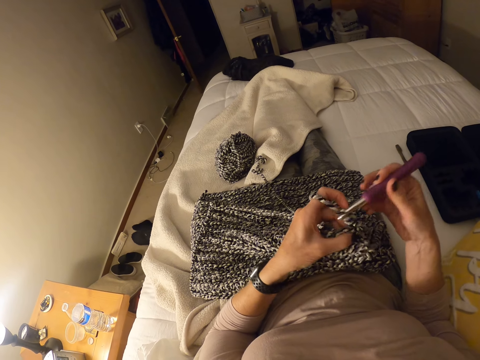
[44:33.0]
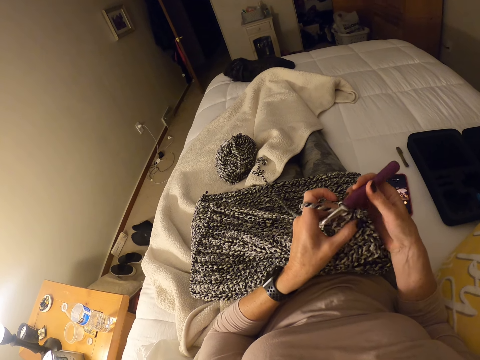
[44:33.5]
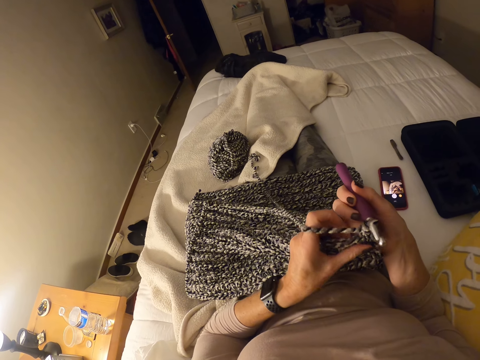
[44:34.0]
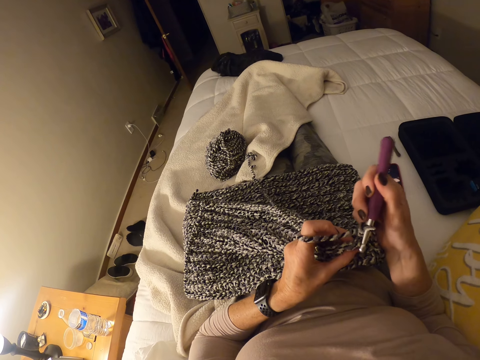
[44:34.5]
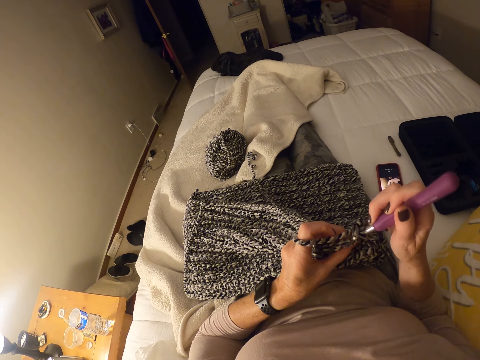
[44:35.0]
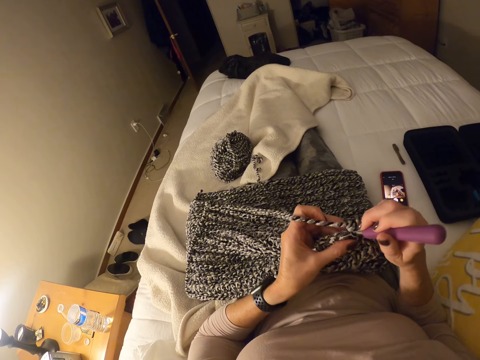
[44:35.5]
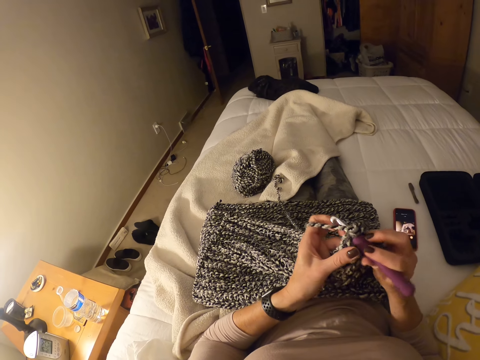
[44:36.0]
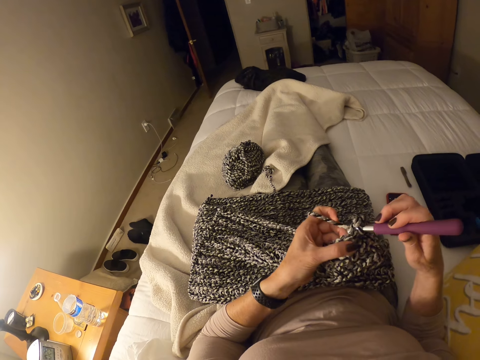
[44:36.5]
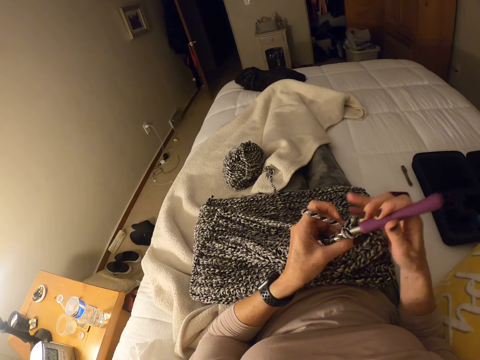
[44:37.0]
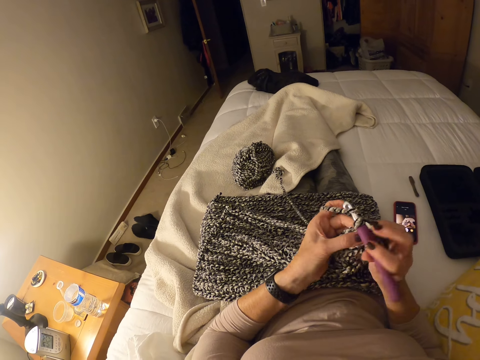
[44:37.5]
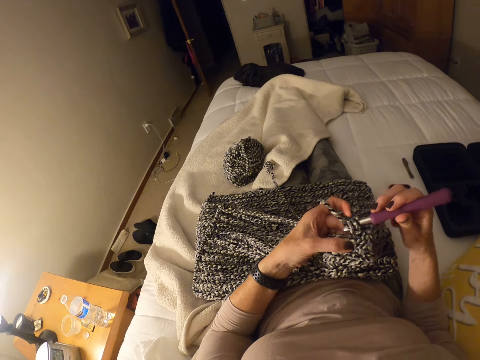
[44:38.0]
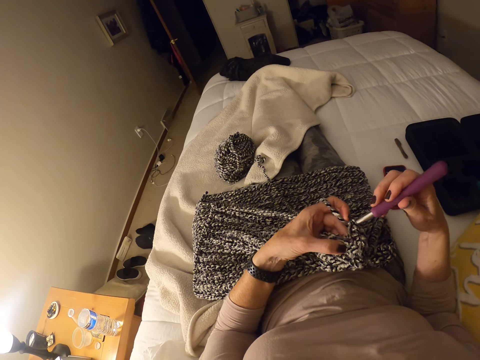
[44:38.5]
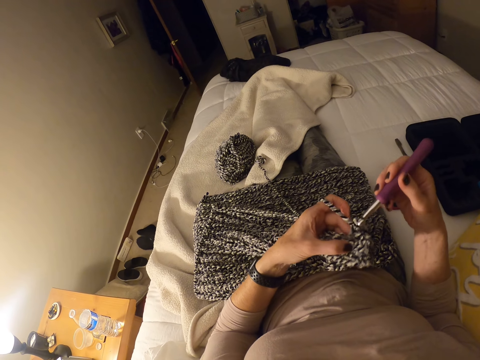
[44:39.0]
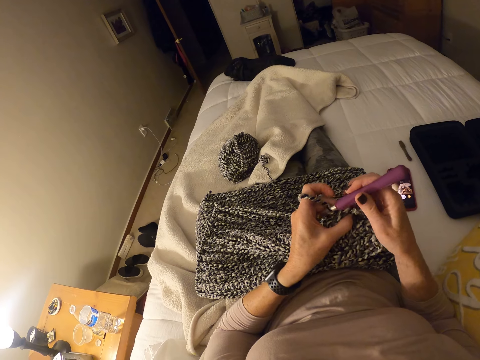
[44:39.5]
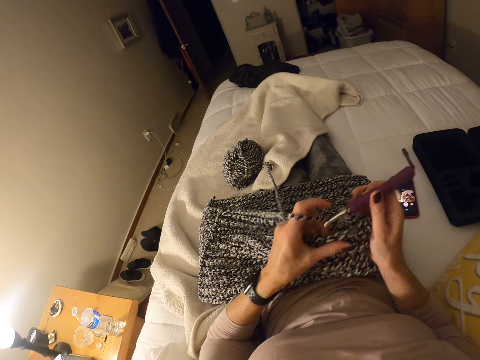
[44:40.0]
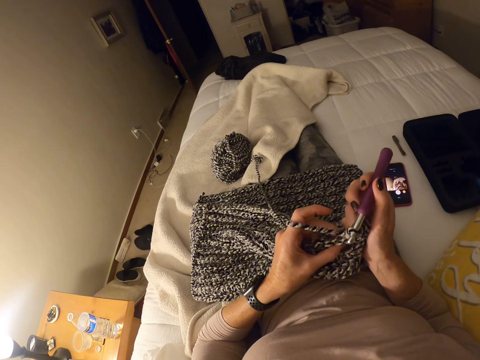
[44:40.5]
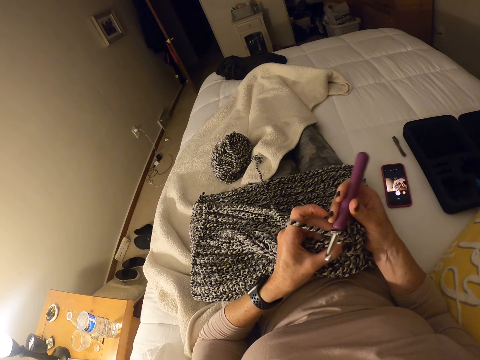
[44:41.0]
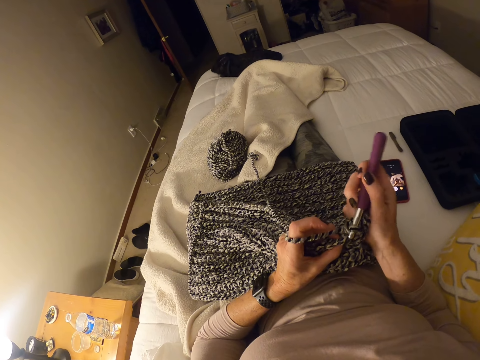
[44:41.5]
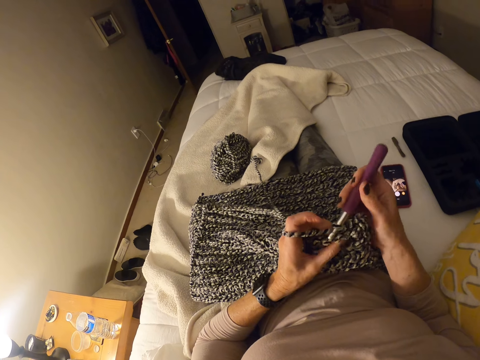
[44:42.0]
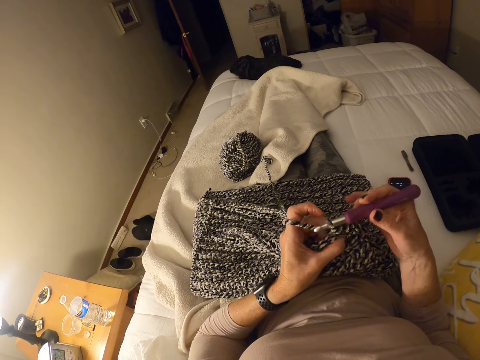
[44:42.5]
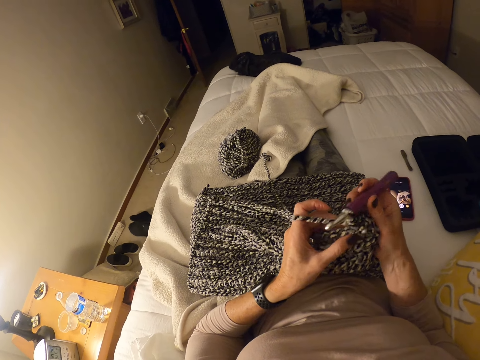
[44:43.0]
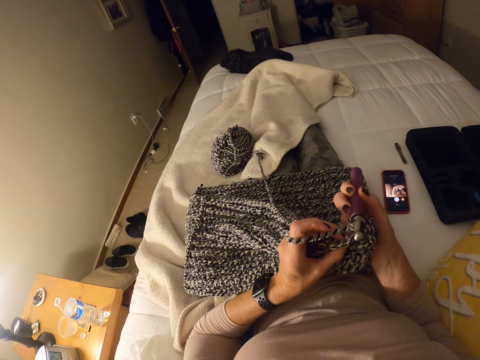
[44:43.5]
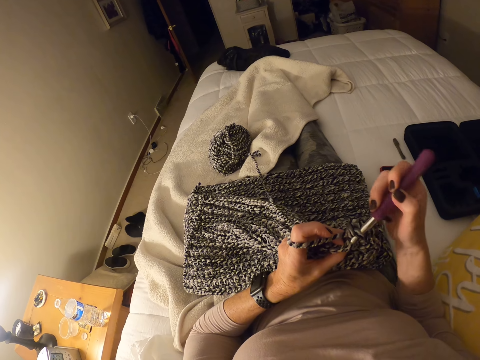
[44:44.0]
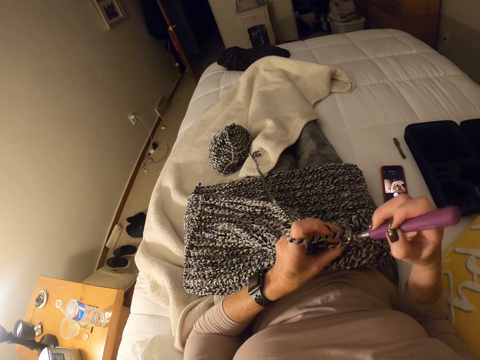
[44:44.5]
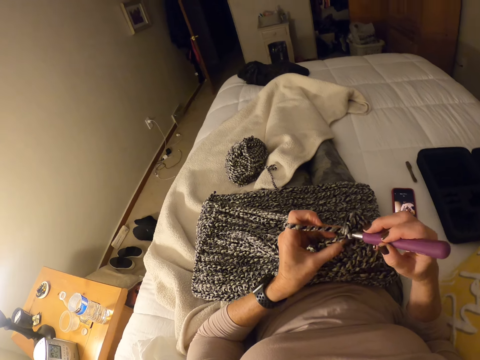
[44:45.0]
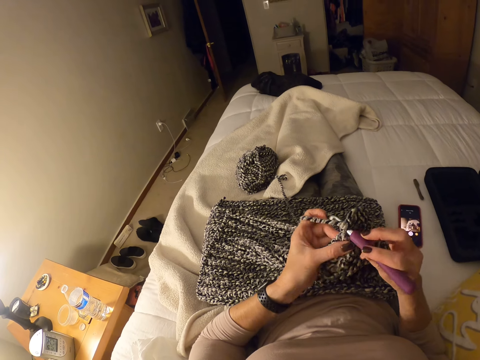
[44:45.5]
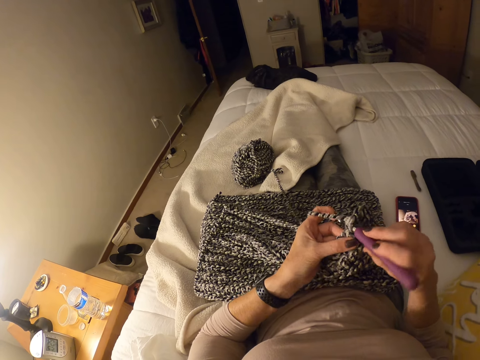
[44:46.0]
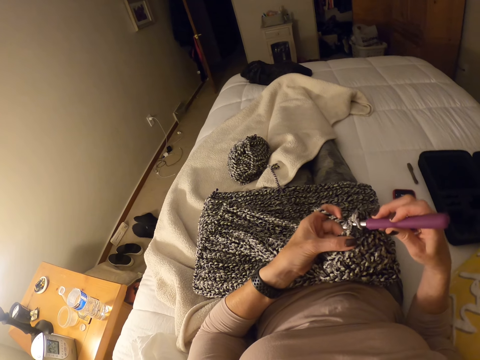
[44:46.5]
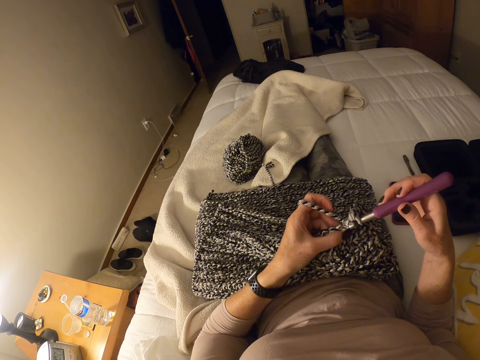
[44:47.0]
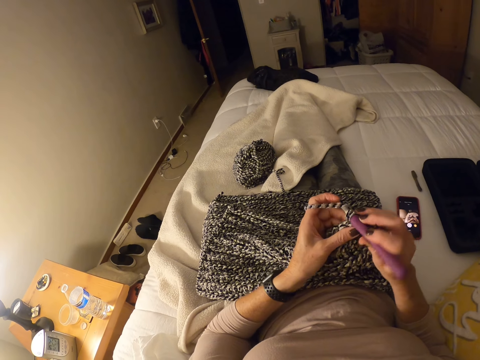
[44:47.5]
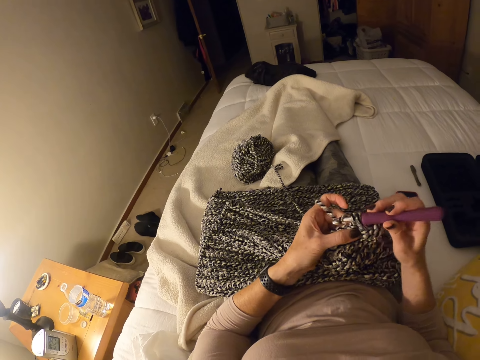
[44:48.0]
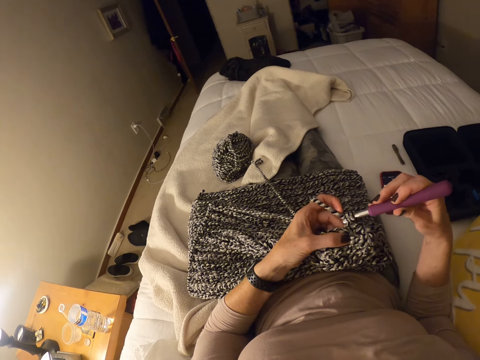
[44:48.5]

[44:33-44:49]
The camera wearer adjusts her left hand on the crochet cloth. She inspects the crochet cloth. She grips the crochet. She knits the crochet.

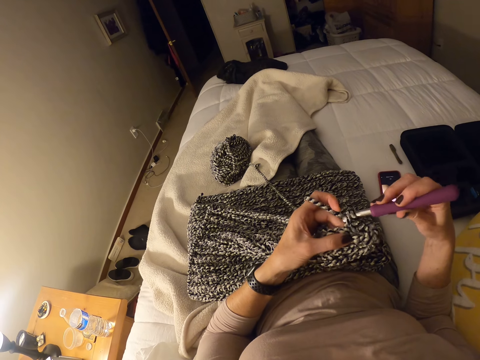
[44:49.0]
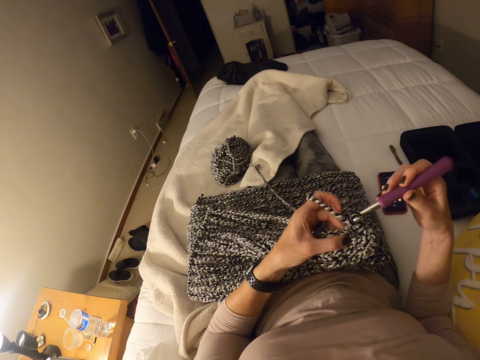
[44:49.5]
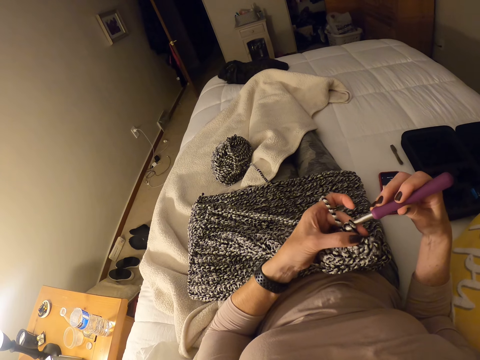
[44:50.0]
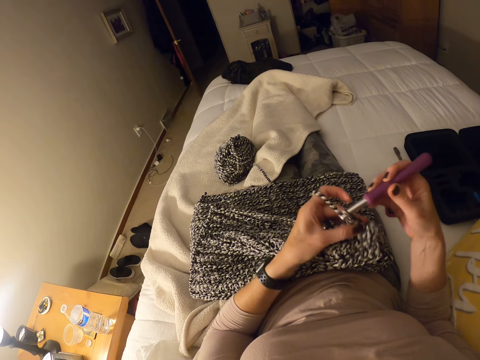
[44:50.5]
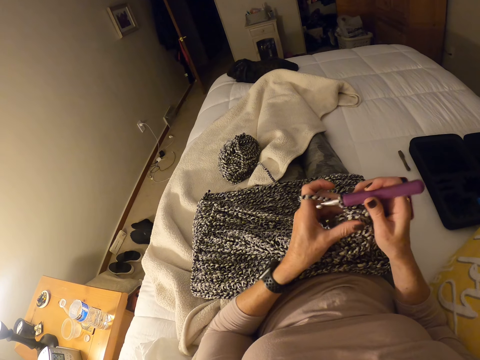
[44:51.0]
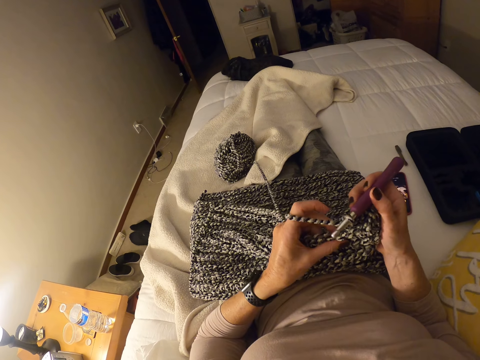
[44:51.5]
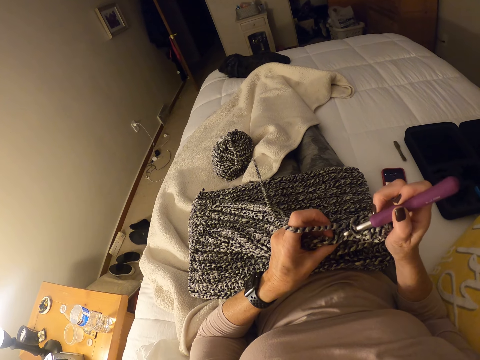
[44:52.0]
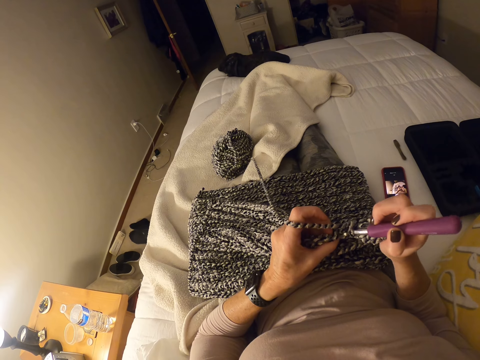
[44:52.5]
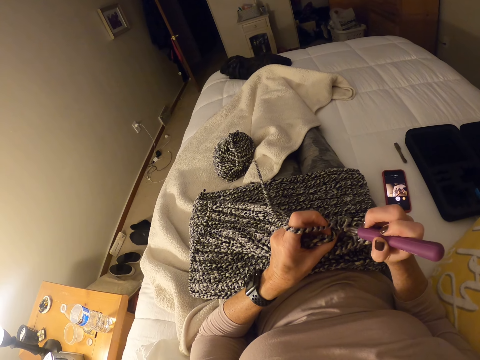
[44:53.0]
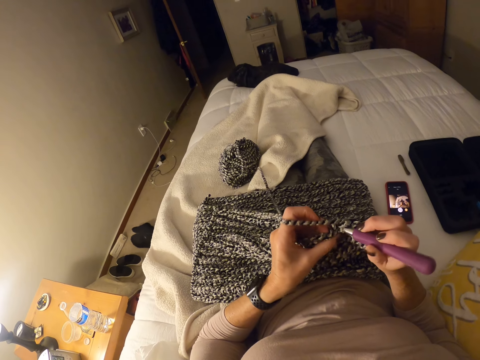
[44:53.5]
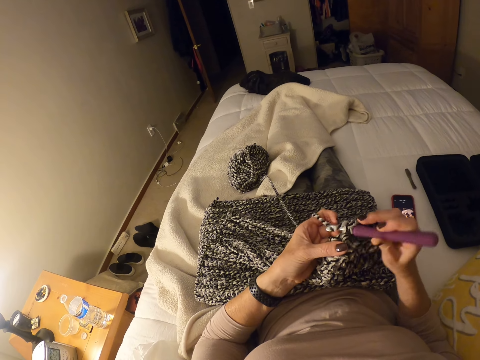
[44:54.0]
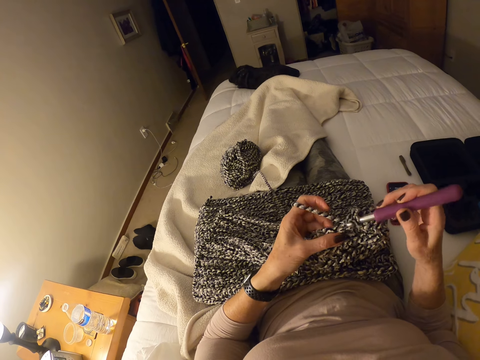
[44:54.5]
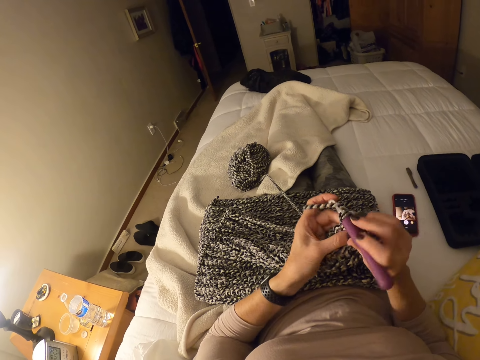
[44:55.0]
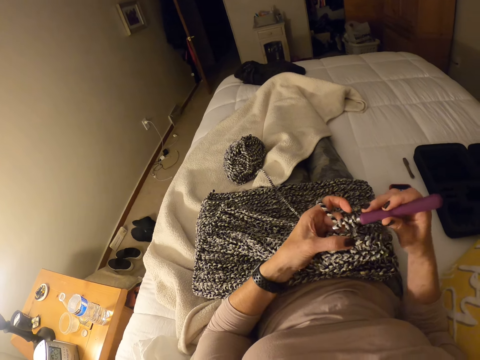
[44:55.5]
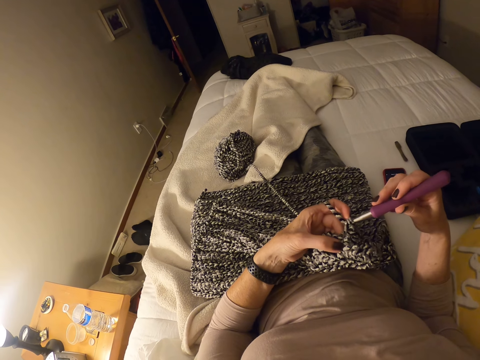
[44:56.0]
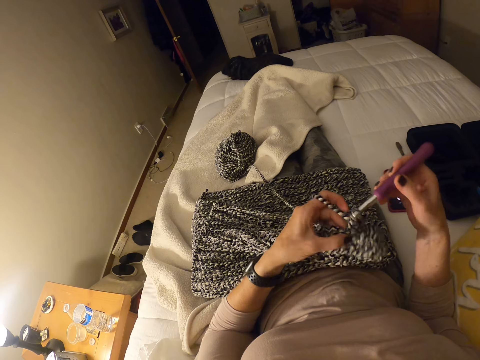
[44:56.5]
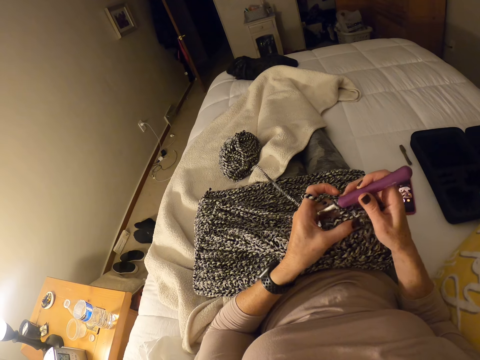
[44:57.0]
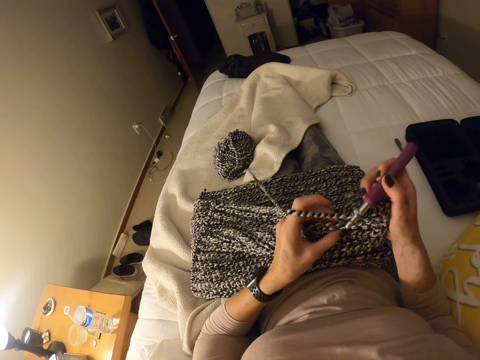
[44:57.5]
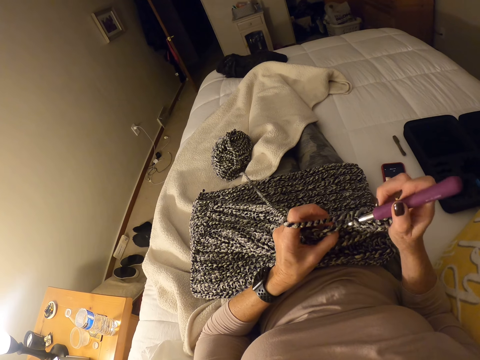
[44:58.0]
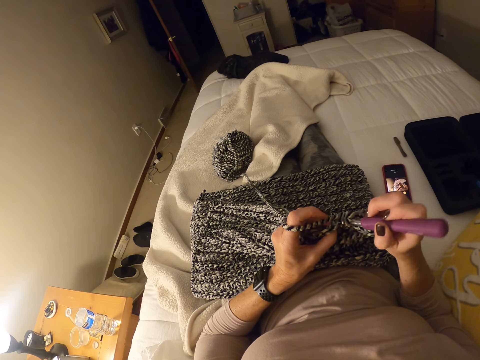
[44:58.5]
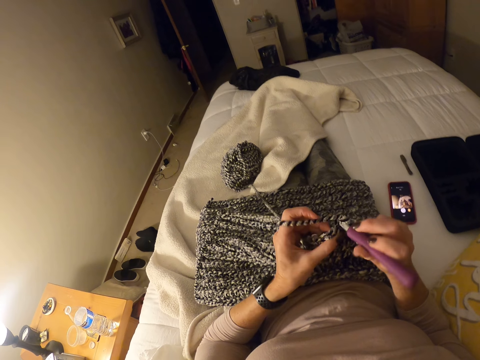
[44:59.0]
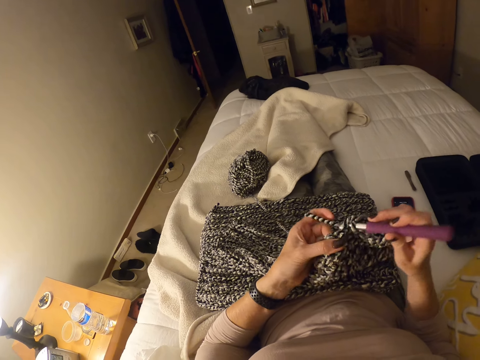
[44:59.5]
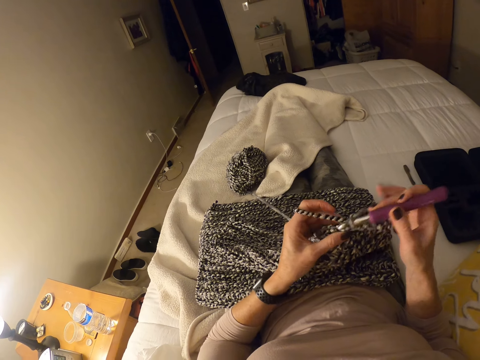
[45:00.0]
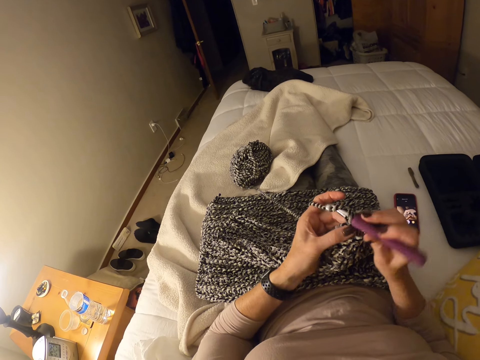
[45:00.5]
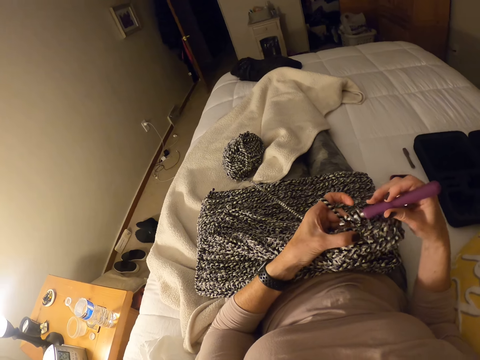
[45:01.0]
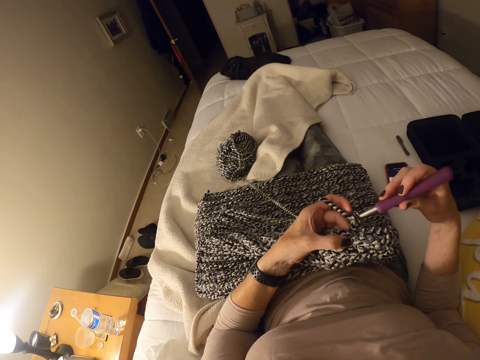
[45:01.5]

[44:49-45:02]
The camera wearer holds a crochet. She knits the crochet. She moves her left hand on the crochet cloth. She crochets the strip of yarn into the cloth with the crochet hook and her left hand.
